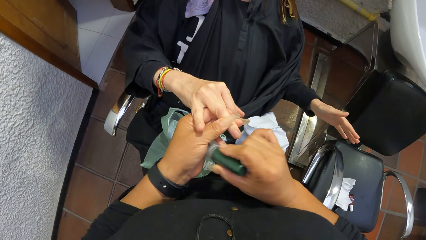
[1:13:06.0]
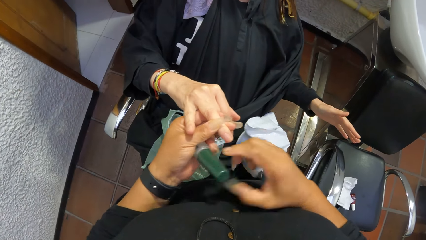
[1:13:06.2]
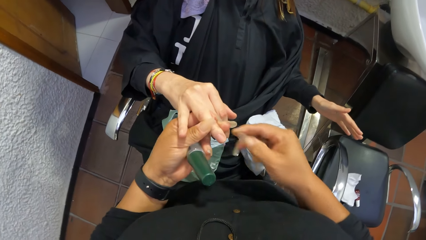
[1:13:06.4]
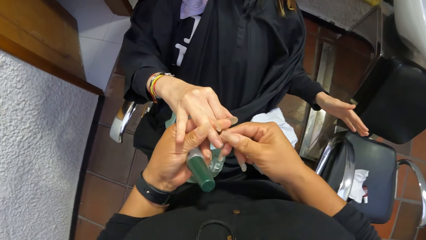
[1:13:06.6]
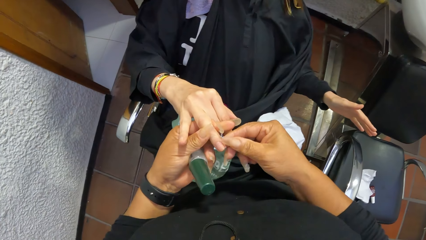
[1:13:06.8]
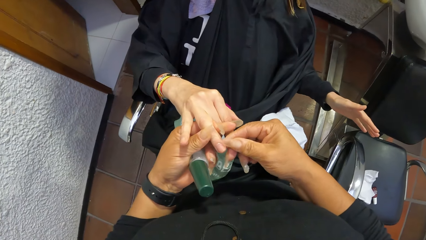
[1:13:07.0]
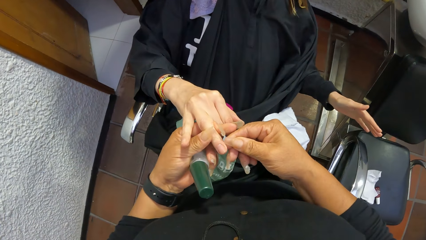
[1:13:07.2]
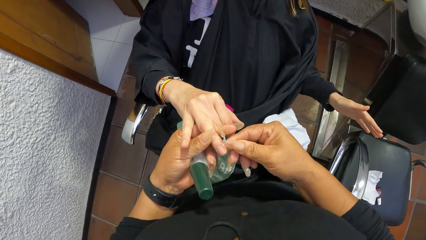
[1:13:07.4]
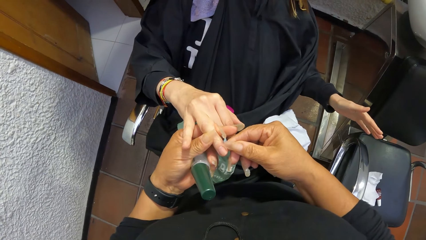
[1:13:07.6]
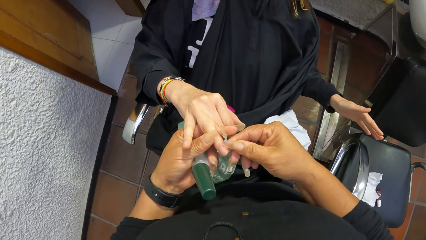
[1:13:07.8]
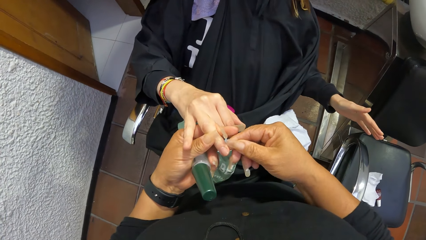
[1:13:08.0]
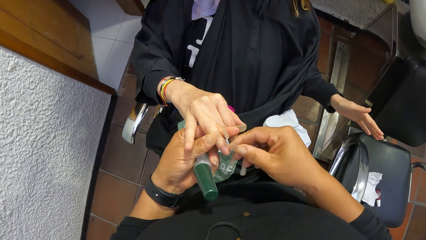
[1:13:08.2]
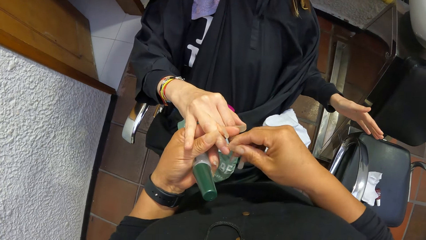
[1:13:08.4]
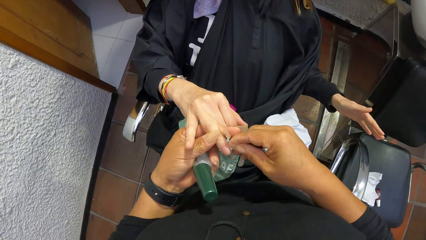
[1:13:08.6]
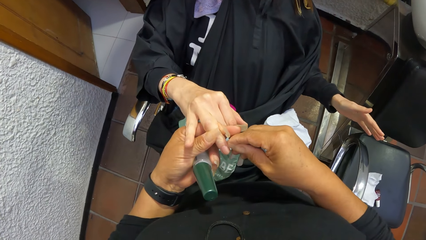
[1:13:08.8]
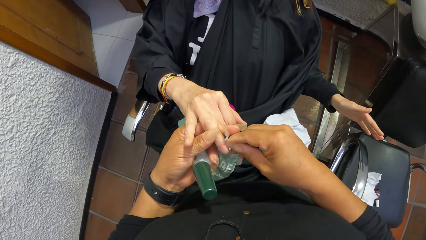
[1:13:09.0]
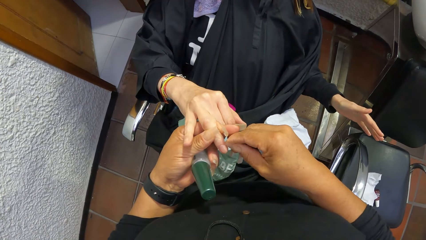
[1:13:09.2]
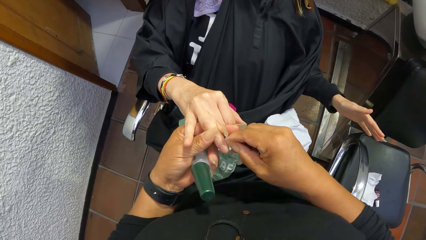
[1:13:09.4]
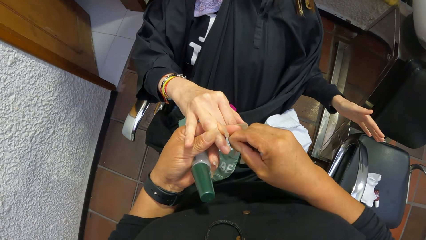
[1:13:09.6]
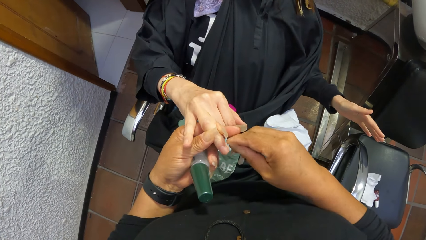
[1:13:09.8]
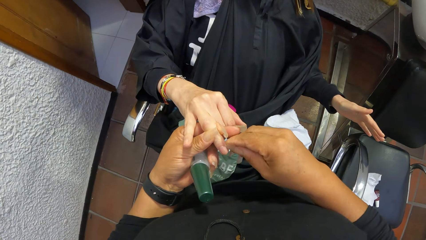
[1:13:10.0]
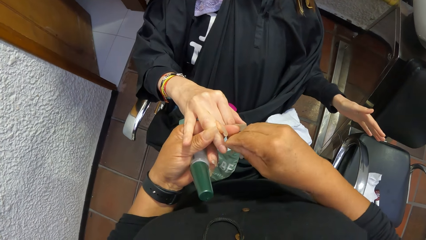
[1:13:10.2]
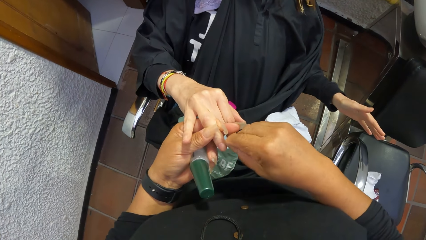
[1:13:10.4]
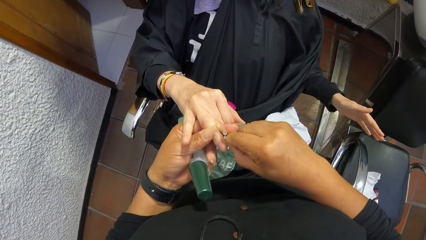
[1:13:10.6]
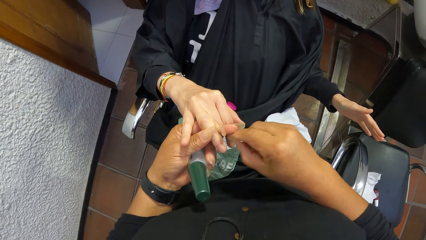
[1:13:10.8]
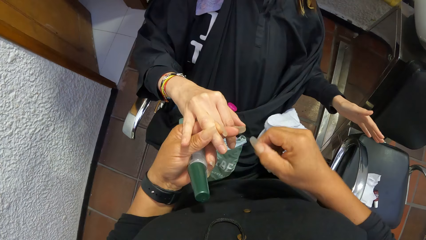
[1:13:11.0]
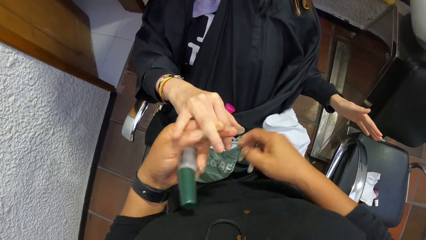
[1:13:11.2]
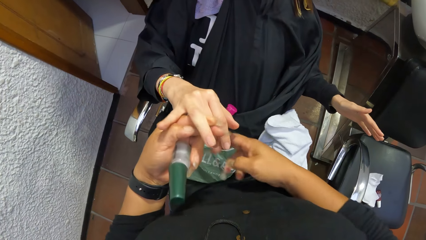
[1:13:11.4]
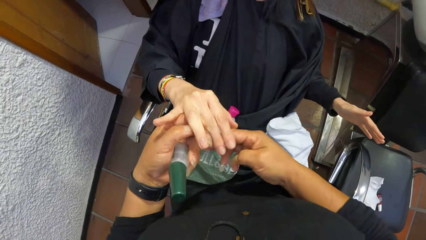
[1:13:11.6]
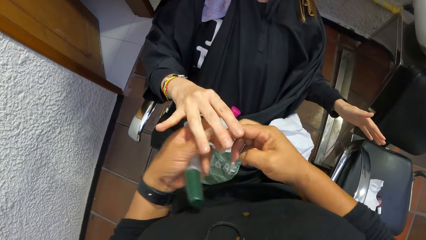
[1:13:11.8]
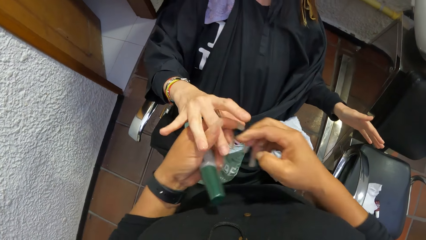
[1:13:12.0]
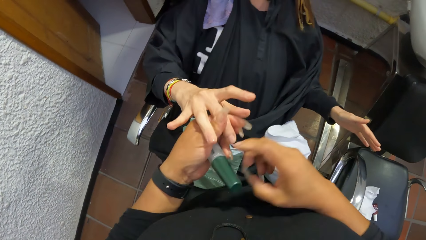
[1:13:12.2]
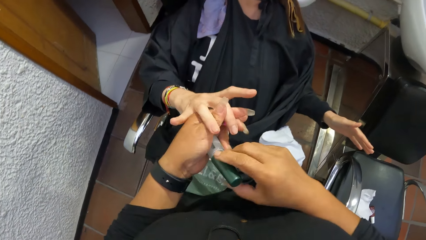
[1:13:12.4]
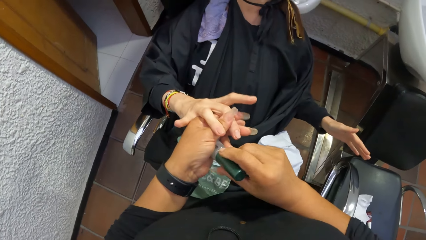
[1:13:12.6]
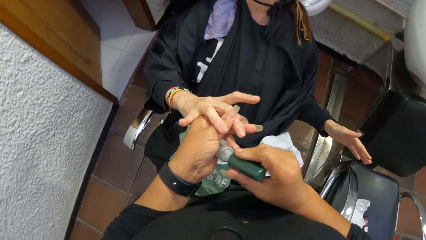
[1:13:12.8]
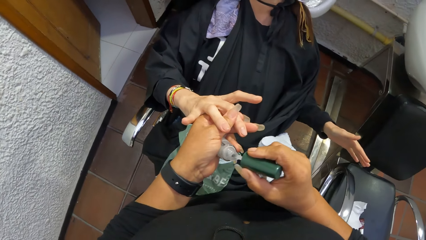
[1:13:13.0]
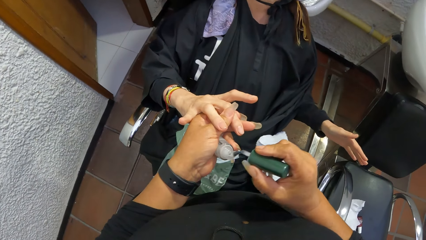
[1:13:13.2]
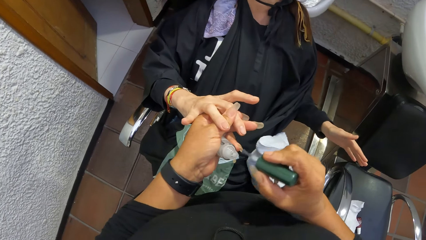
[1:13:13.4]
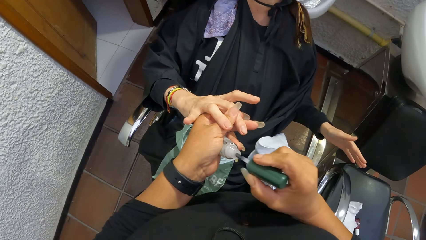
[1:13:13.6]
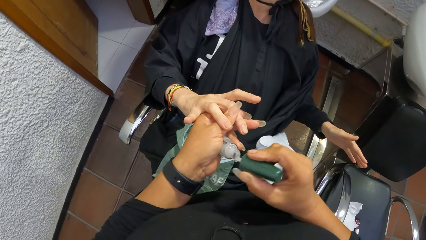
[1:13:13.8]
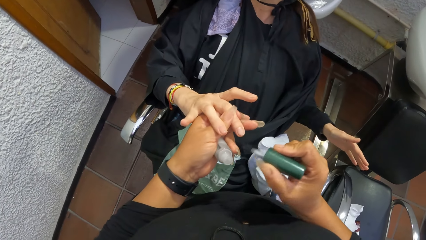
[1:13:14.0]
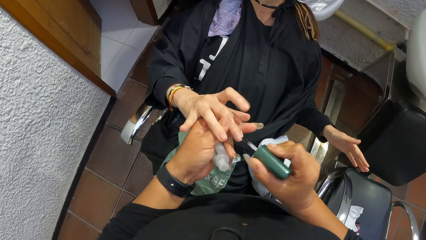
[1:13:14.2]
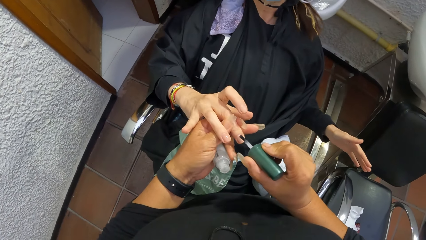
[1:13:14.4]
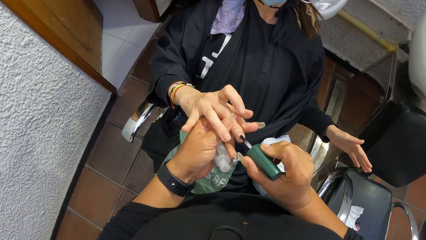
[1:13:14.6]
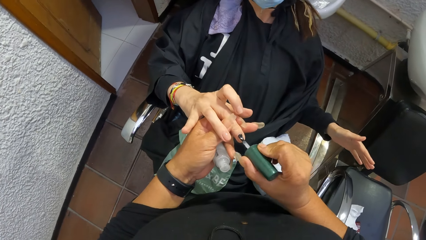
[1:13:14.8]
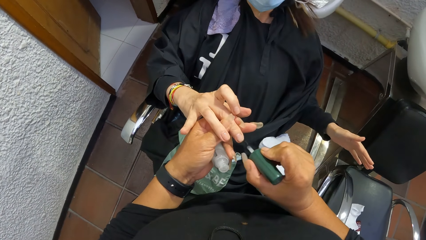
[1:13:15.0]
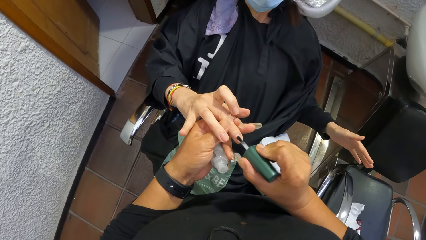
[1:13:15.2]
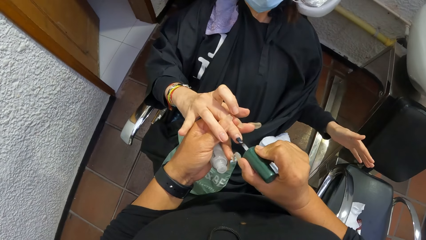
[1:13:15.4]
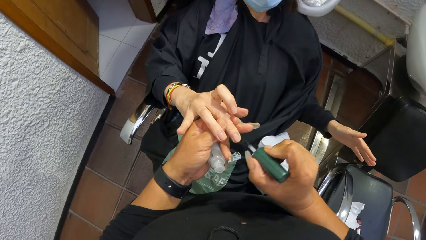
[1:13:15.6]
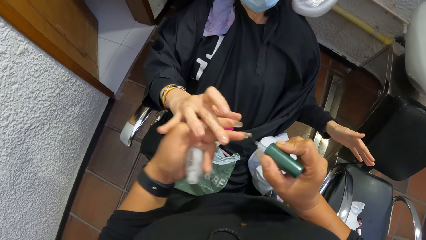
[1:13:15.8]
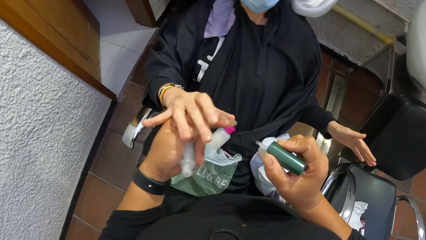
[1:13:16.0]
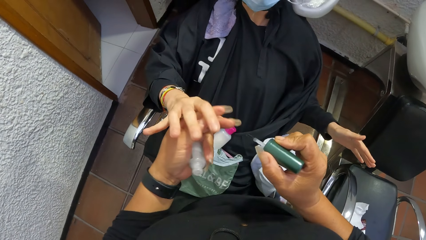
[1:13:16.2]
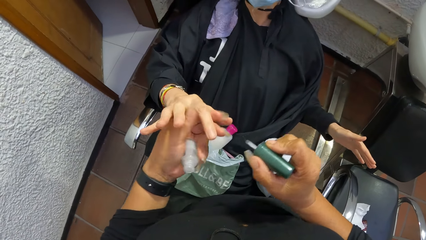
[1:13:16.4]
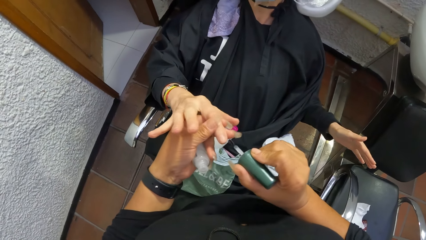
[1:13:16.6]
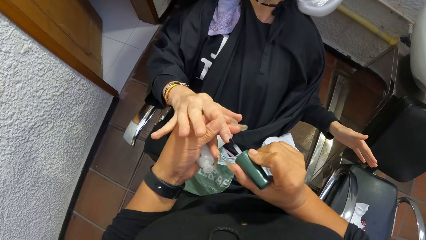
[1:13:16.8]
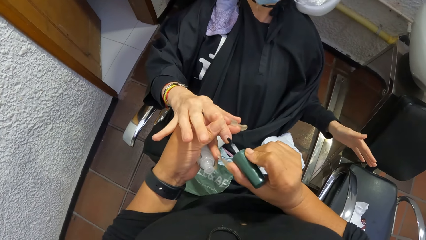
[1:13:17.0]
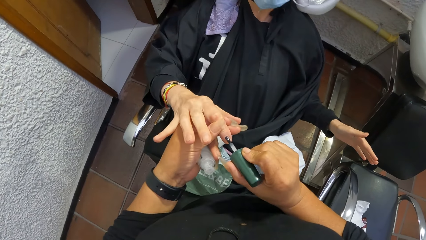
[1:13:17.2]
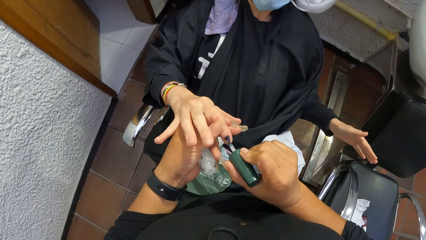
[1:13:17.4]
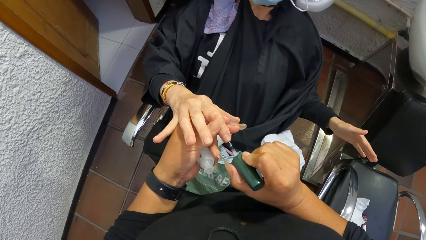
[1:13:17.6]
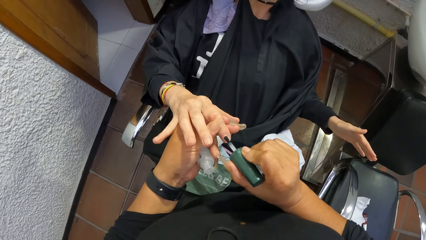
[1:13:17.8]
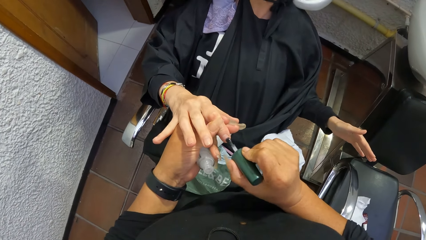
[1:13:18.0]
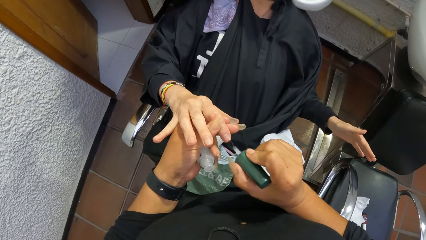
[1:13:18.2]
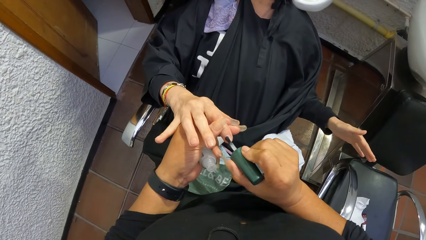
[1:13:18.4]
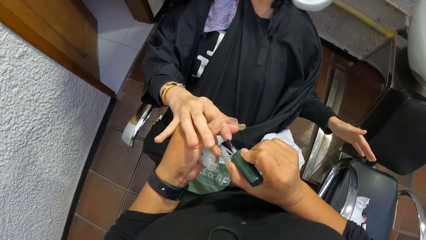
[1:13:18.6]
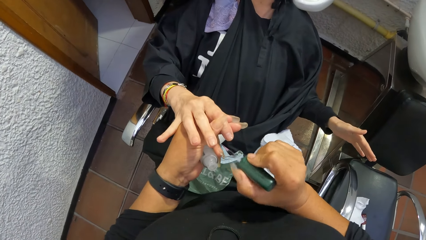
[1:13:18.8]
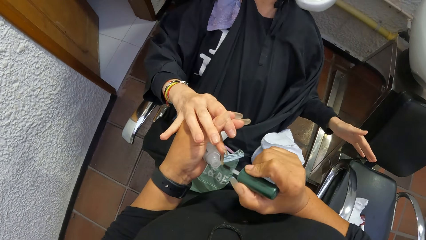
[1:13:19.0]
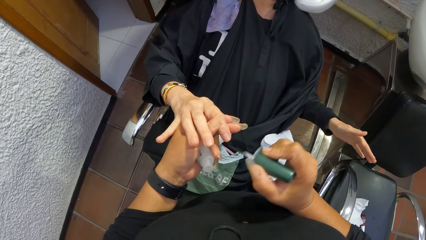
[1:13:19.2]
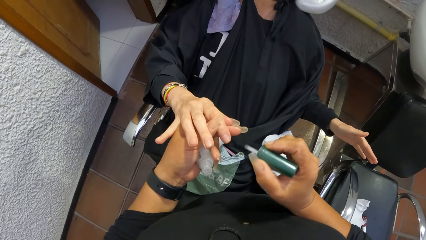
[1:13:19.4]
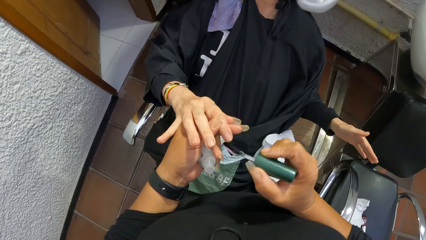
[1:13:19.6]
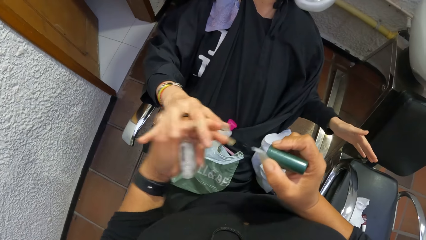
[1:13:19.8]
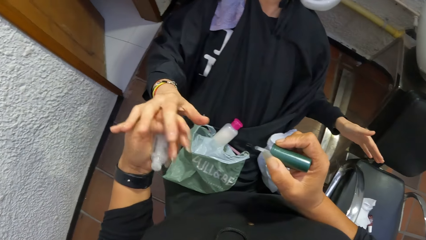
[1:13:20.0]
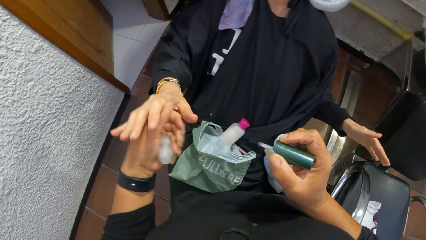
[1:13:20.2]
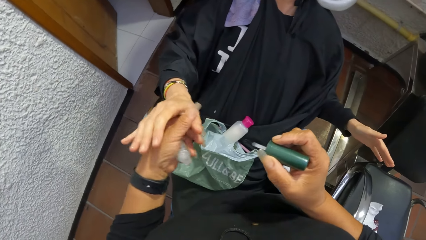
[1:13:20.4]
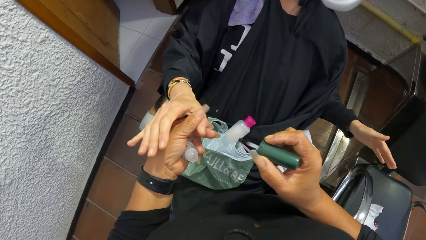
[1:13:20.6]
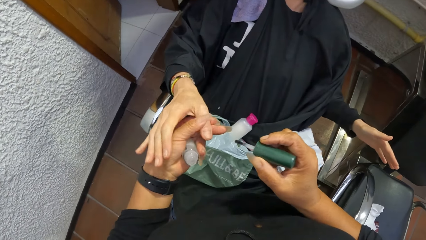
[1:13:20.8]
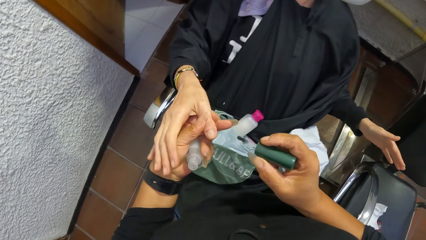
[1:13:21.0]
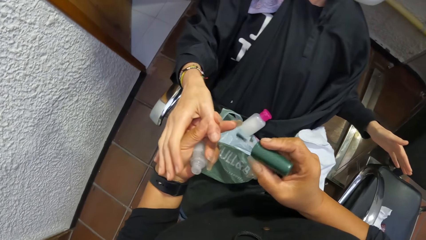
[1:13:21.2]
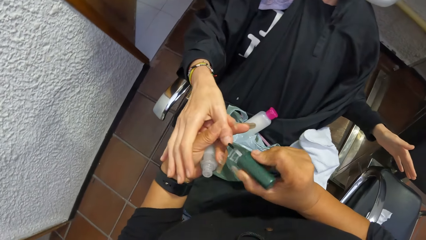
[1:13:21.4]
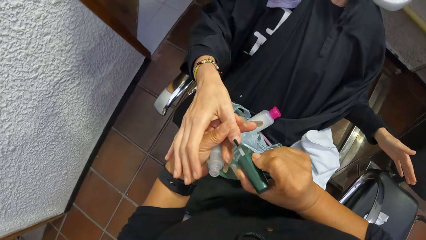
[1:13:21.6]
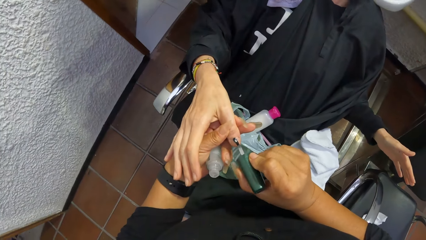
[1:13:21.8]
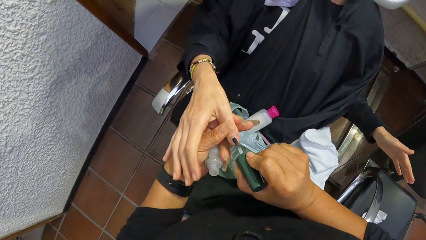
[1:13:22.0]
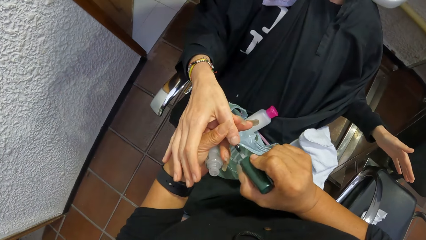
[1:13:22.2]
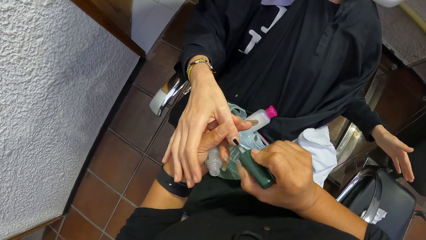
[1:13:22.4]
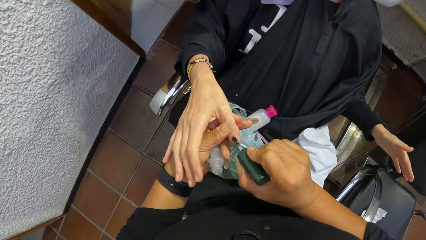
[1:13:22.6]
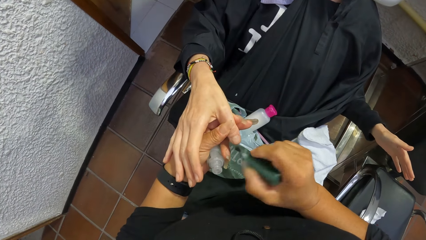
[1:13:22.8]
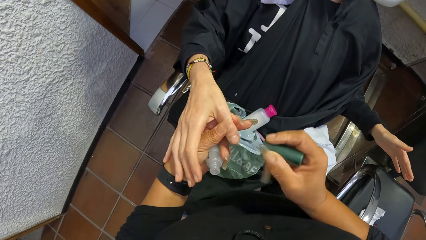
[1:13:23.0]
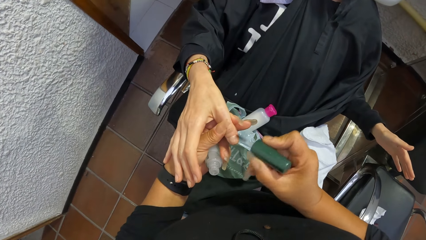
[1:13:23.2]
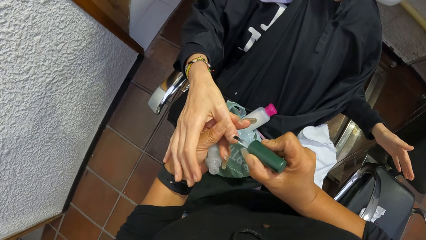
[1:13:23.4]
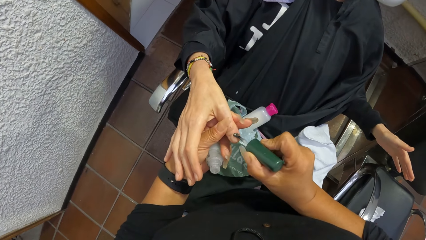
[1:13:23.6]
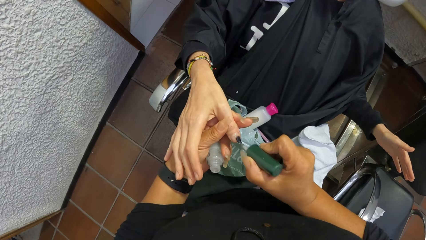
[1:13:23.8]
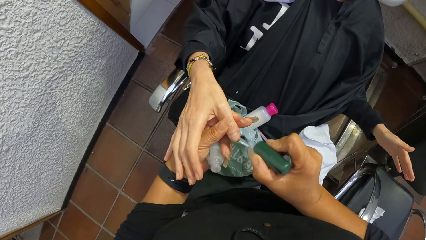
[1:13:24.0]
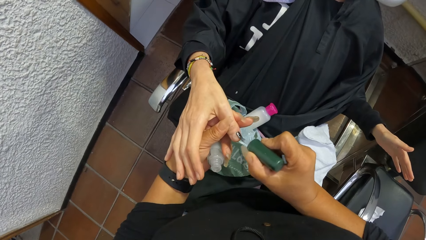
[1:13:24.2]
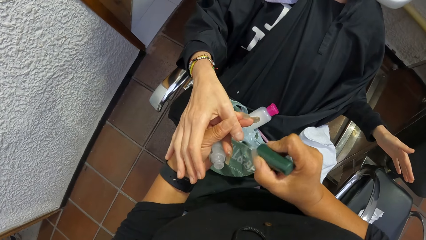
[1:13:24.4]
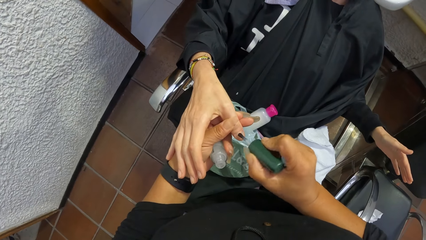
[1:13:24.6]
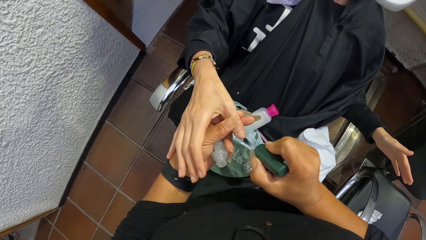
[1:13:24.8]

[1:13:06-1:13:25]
The camera wearer puts the nail polish brush in her right hand into the nail polish container in her left hand. She wipes a finger of the woman with her right hand. She removes part of the nail polish on the edge of the woman's fingernail. She holds the top of the nail polish. She removes the nail polish brush from the nail polish container with her right hand. She applies the nail polish to the right fingers of the woman with the nail polish brush in her right hand. She applies nail polish on the woman's fingernail repeatedly.
